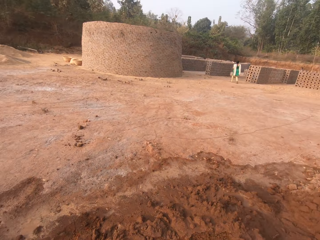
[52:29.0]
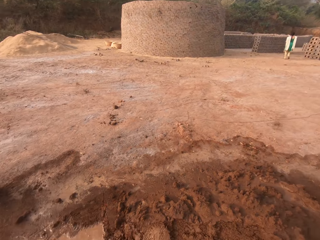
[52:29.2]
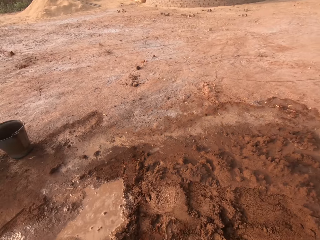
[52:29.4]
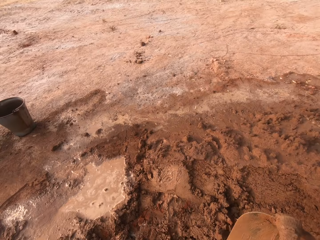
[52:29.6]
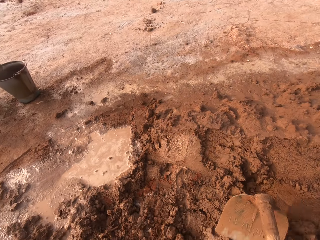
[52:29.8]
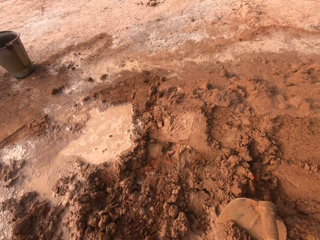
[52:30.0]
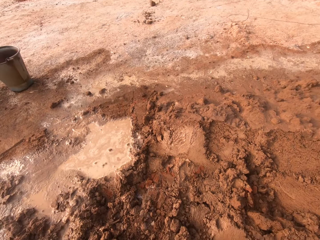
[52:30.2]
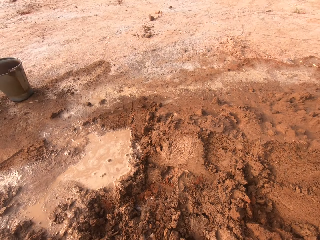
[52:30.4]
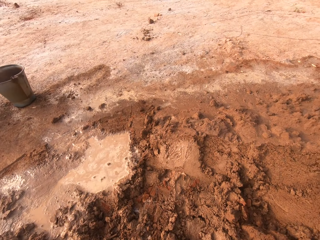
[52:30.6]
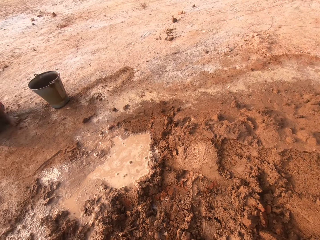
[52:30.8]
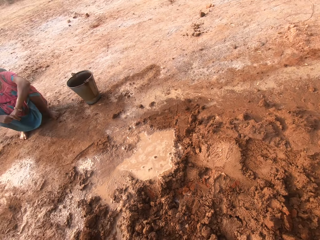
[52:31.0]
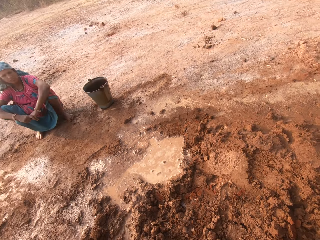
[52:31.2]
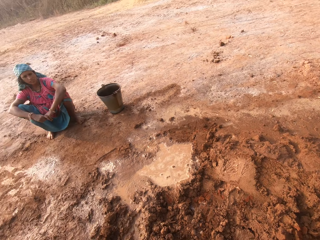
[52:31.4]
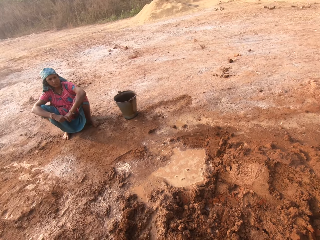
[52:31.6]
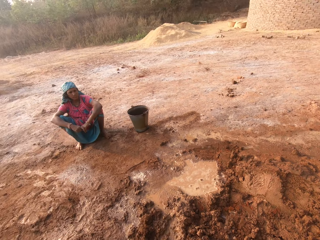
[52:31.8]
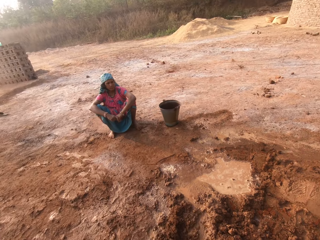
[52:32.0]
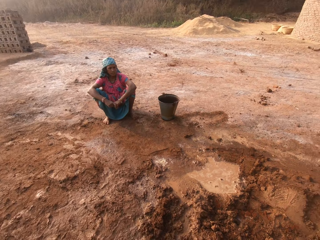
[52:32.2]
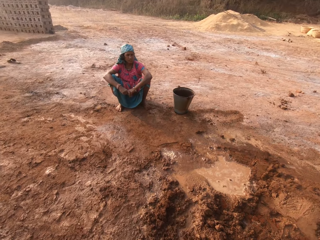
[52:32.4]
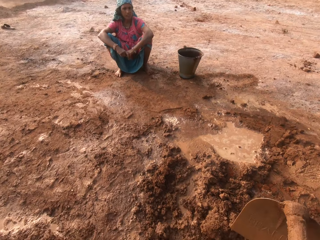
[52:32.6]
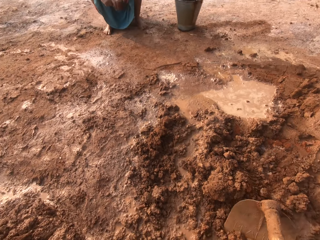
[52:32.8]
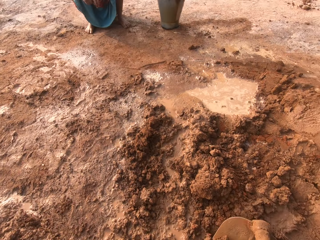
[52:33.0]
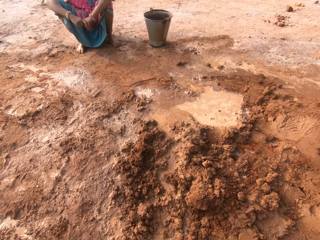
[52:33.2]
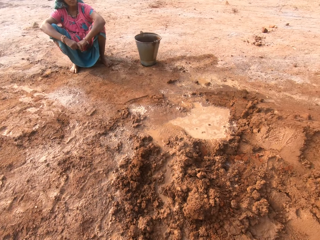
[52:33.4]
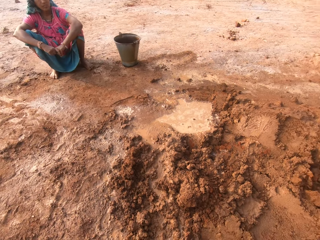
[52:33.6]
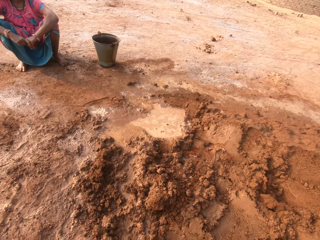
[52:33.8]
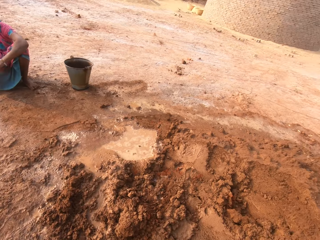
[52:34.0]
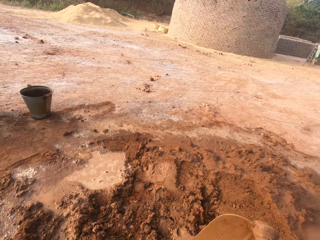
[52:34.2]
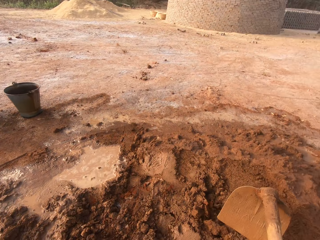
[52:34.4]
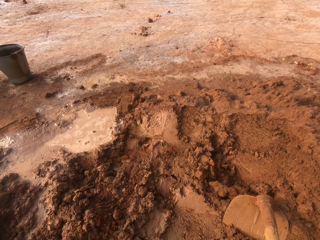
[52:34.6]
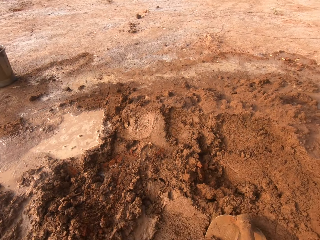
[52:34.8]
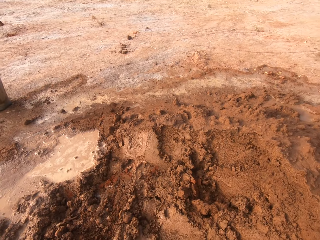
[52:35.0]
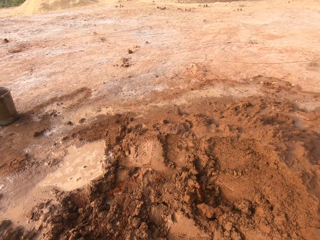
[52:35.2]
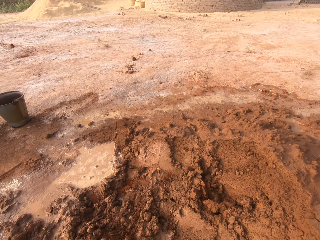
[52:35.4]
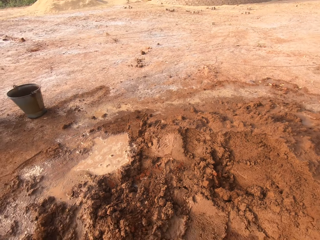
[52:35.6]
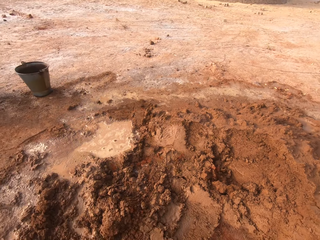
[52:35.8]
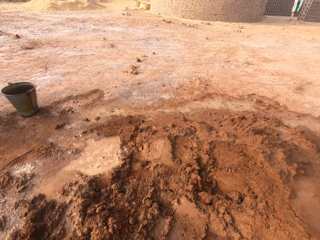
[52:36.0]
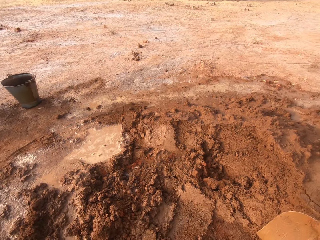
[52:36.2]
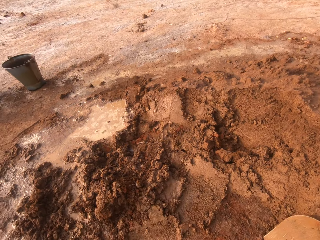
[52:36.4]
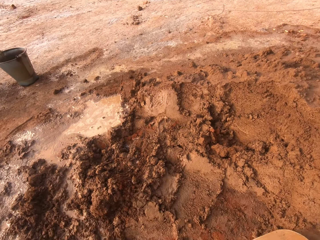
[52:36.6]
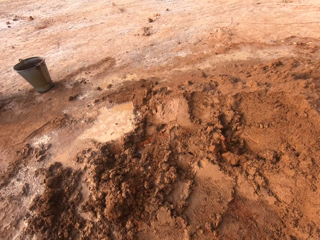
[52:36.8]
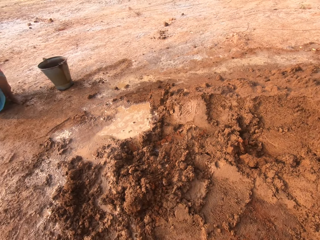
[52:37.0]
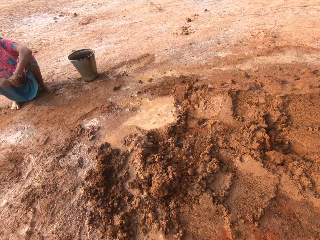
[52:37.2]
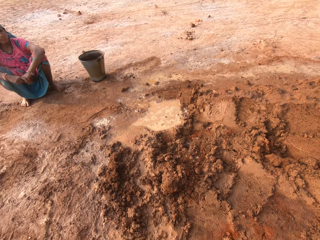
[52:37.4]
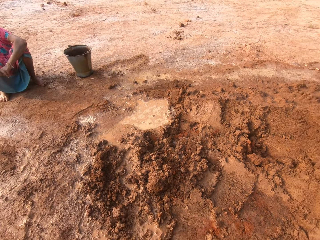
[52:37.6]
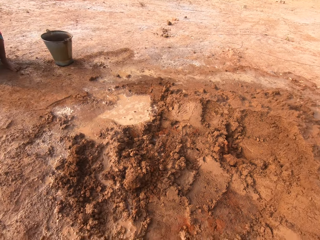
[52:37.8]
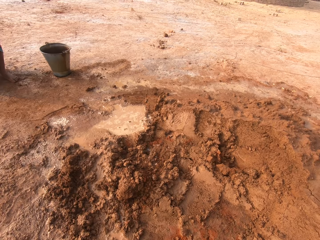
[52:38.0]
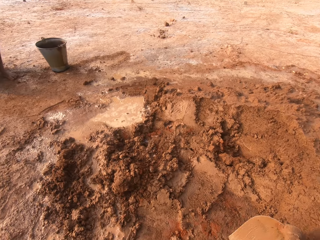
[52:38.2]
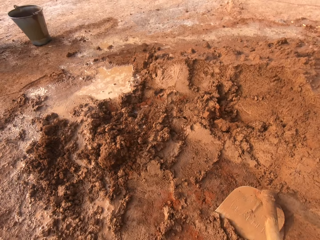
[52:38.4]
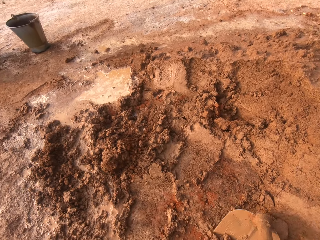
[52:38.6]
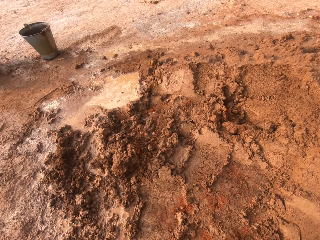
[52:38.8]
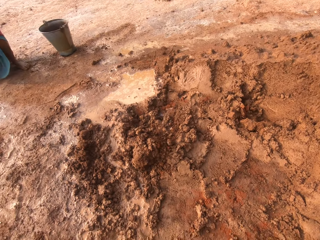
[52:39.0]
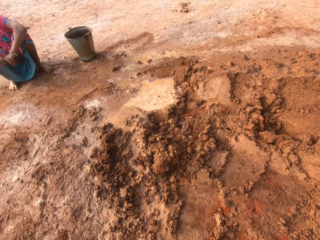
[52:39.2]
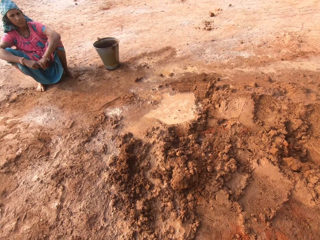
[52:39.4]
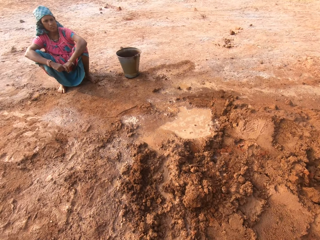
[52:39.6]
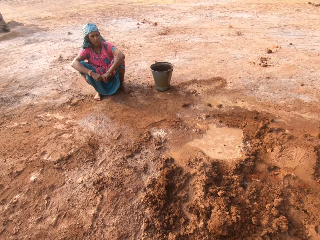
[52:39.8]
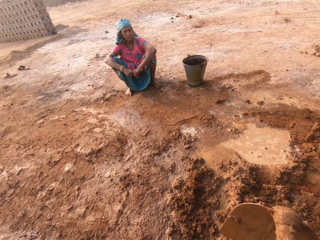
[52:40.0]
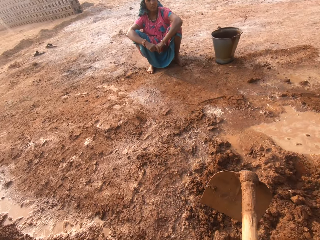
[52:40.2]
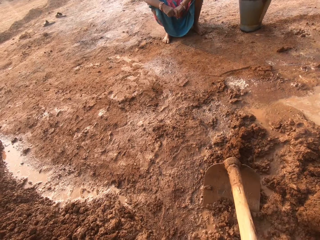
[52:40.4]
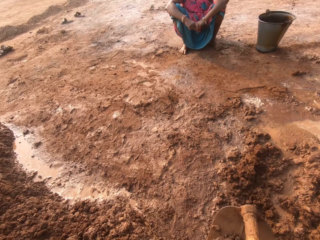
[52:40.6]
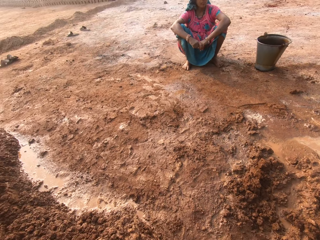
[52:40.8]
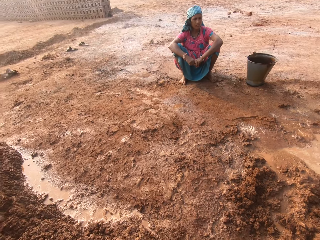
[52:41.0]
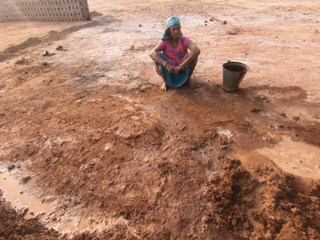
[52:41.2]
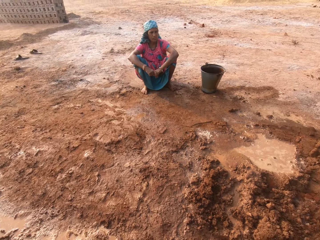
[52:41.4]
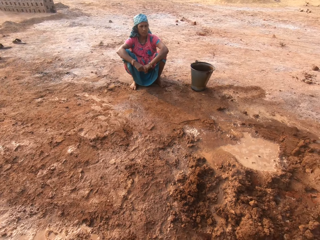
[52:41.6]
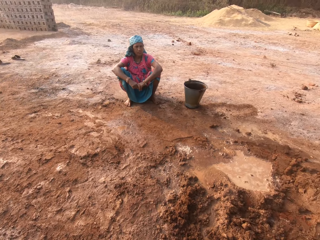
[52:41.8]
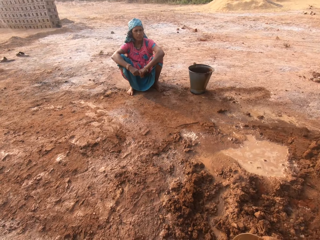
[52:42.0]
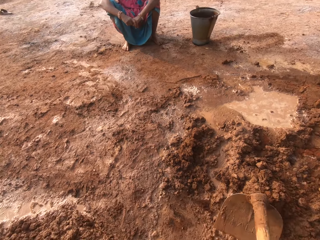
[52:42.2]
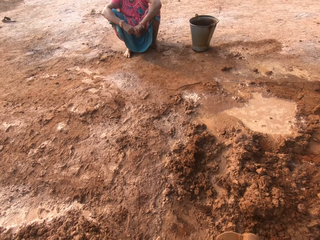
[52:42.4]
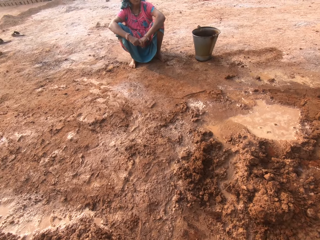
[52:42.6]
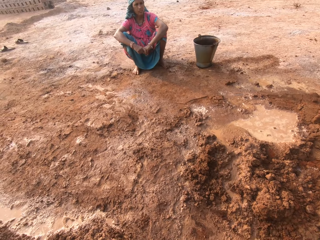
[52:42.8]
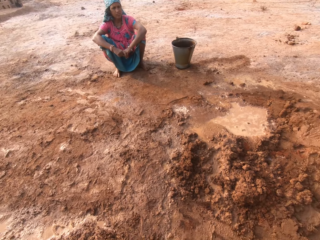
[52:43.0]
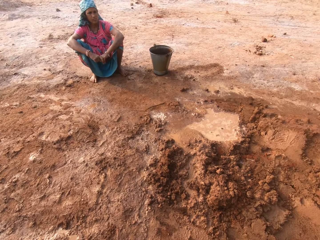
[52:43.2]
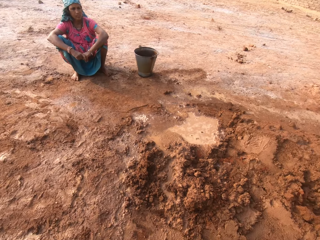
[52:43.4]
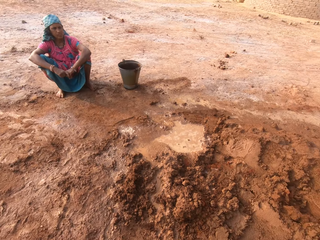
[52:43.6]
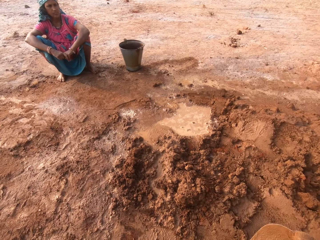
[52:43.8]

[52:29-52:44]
The camera wearer scoops sand from the ground with the hoe in his hands. He does so repeatedly. A woman converses with the camera wearer. The camera wearer scoops sand from the ground with the hoe in his hands. He does so again.

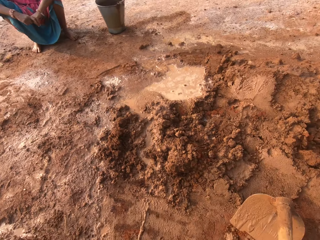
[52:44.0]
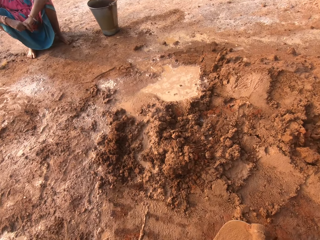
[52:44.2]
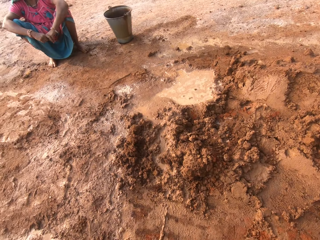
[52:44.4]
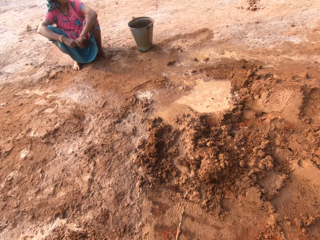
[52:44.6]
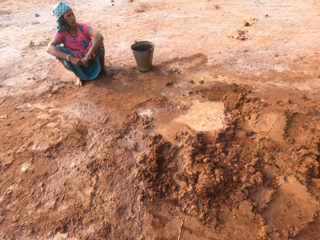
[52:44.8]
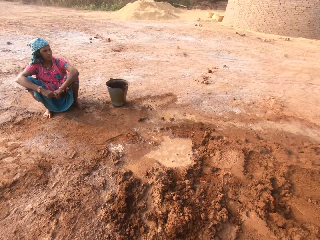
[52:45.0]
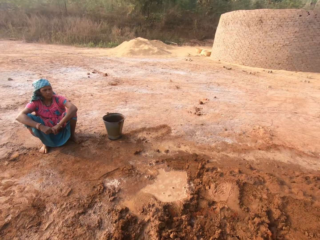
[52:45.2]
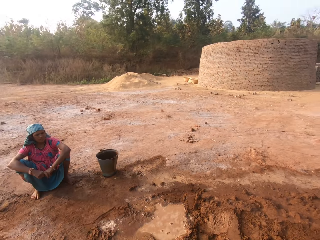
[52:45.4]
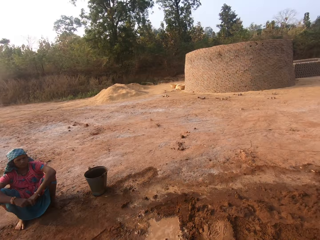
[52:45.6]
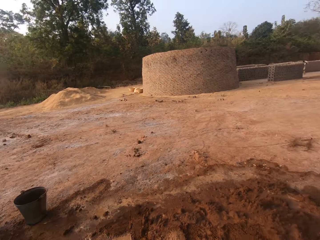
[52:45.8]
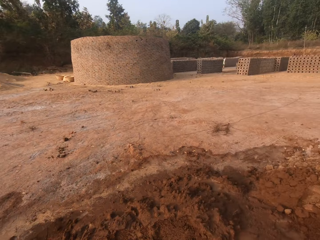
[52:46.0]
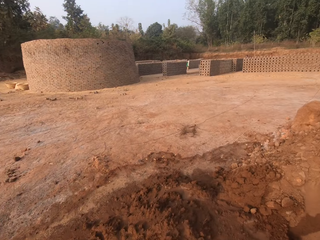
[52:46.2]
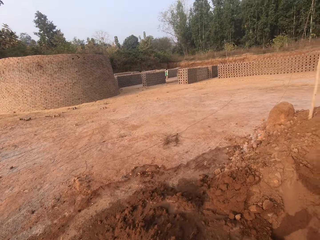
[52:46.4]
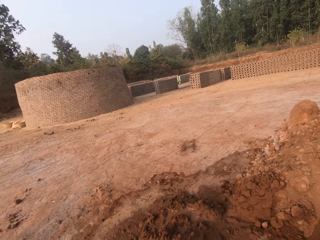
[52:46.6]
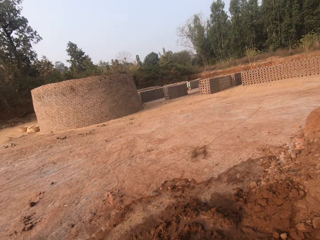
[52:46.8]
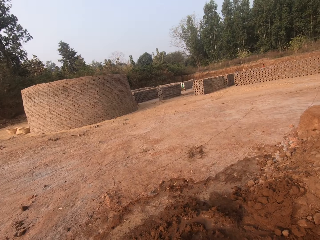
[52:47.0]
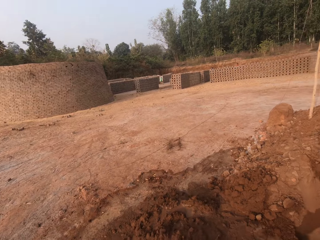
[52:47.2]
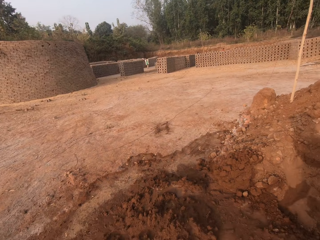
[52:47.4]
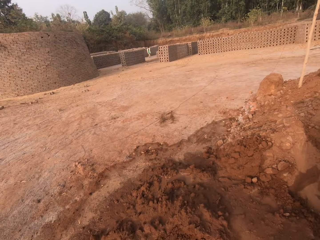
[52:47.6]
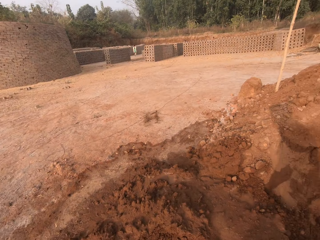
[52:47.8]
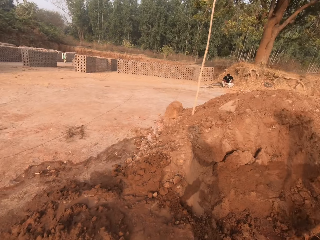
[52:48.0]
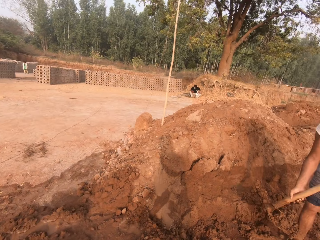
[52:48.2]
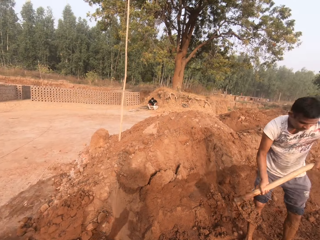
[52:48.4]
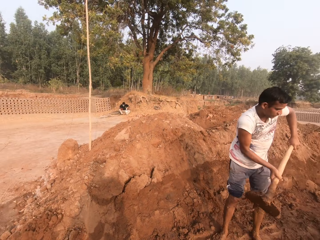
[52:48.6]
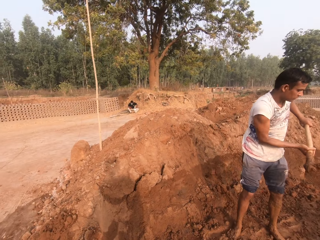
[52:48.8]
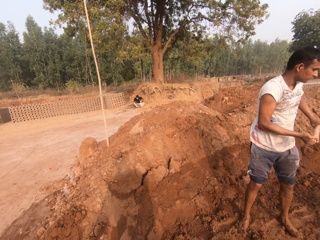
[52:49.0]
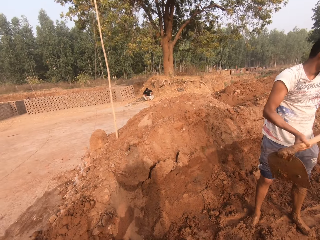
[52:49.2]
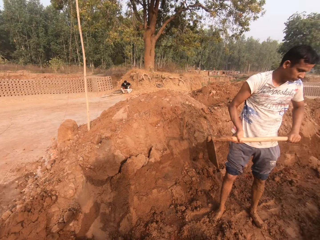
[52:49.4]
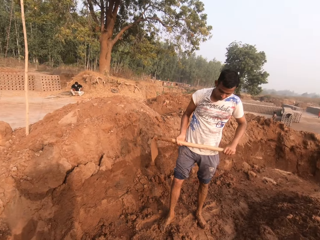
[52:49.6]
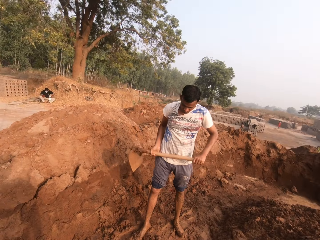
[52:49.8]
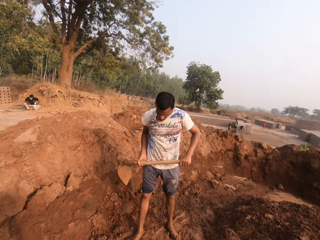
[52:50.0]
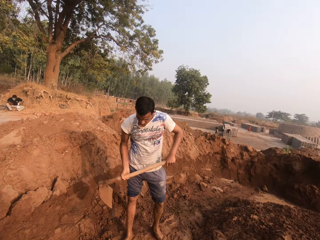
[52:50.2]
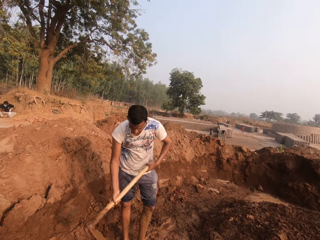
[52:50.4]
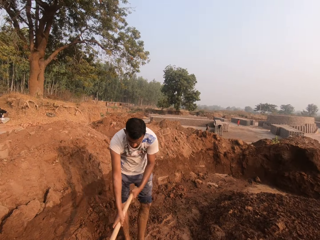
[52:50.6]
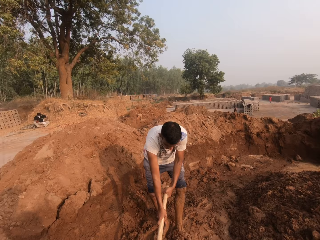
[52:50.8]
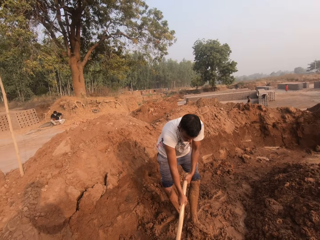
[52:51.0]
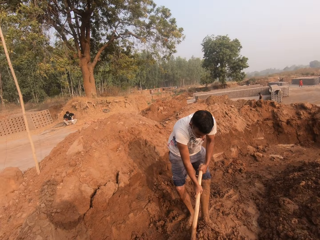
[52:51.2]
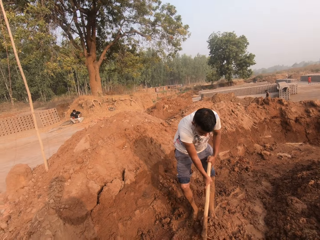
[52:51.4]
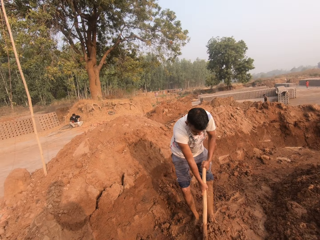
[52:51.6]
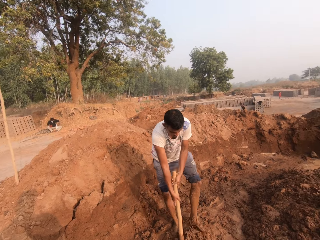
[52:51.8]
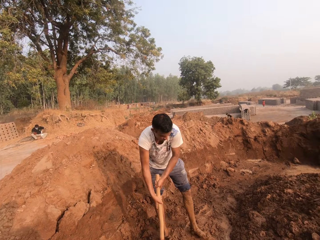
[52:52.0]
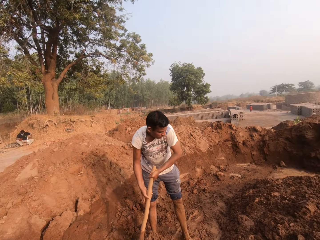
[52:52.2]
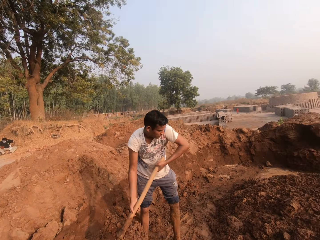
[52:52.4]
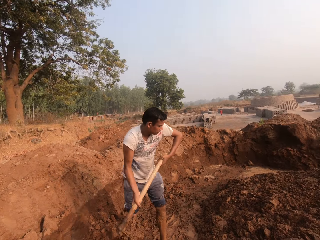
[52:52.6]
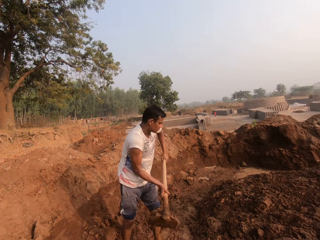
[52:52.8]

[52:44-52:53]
The camera wearer scoops sand from the ground with the hoe in his hands. A man pours the sand on the hoe in his hands on the ground. The camera wearer looks at the man. The man scoops sand from the ground with the hoe in his hands.
